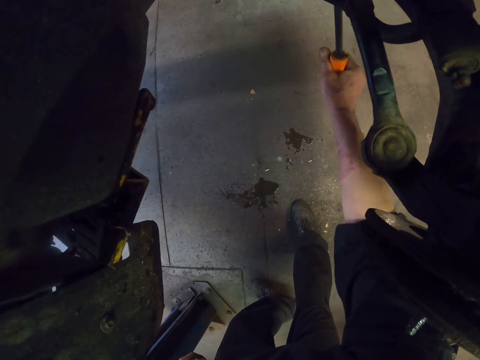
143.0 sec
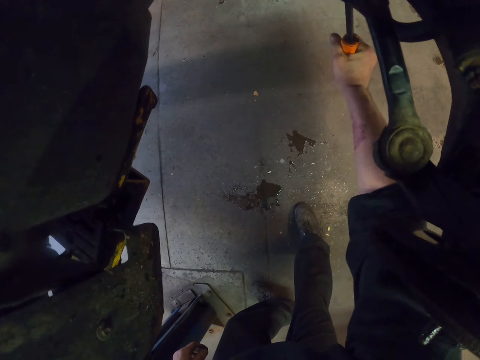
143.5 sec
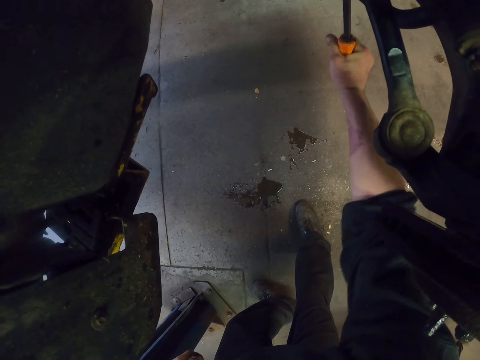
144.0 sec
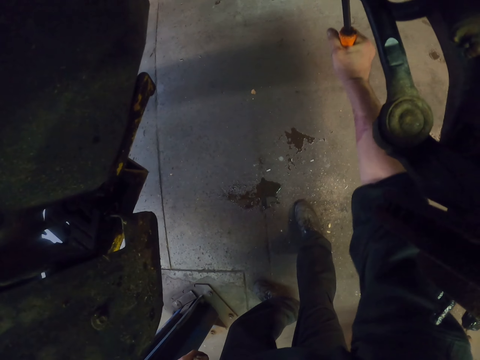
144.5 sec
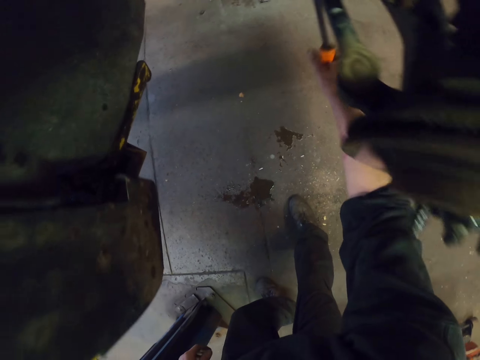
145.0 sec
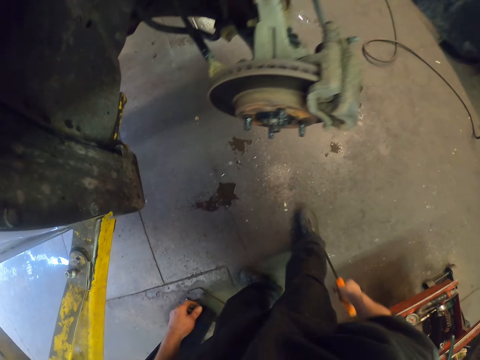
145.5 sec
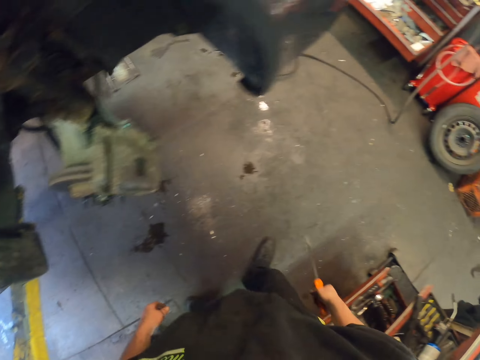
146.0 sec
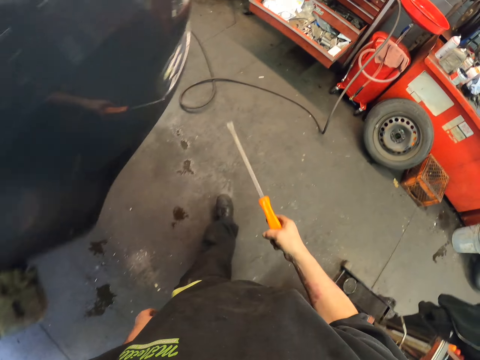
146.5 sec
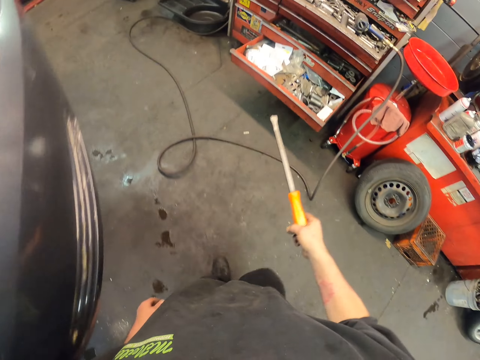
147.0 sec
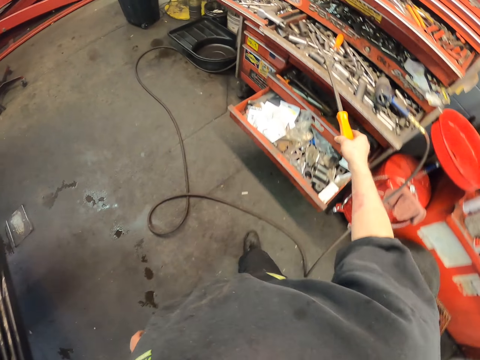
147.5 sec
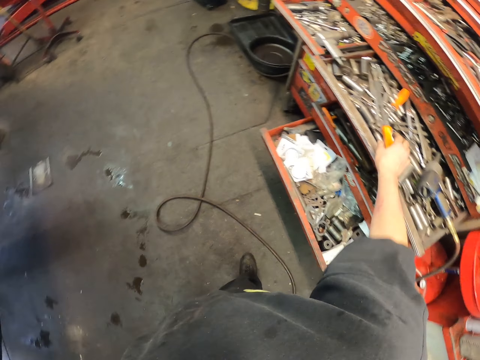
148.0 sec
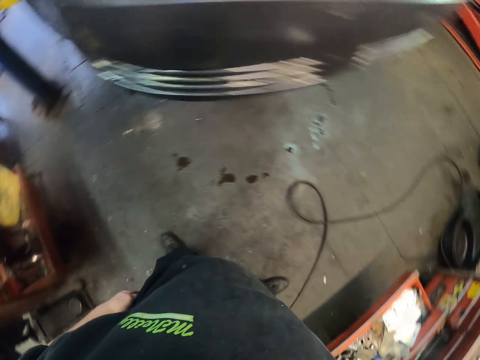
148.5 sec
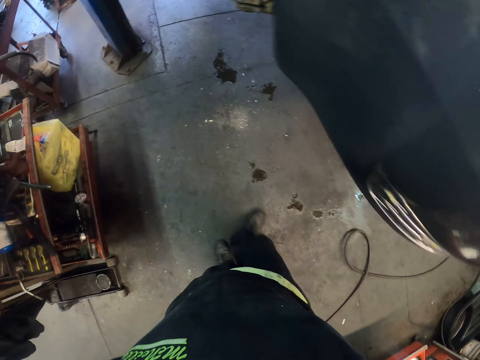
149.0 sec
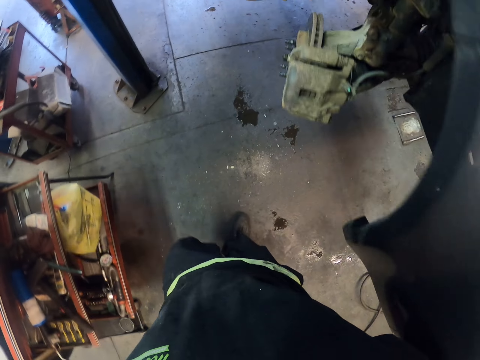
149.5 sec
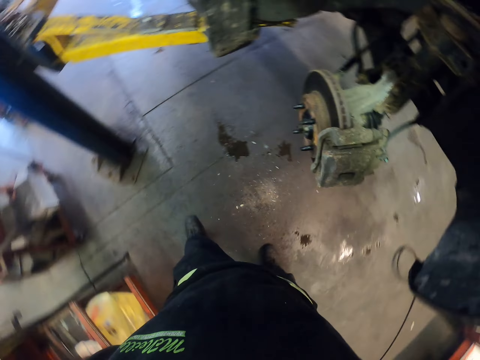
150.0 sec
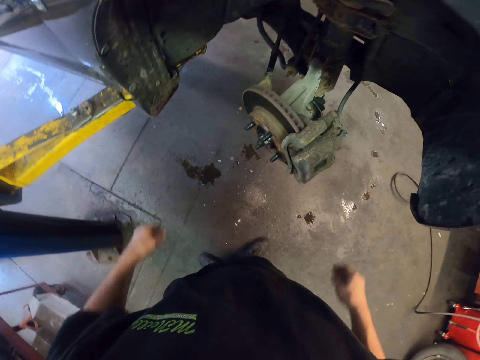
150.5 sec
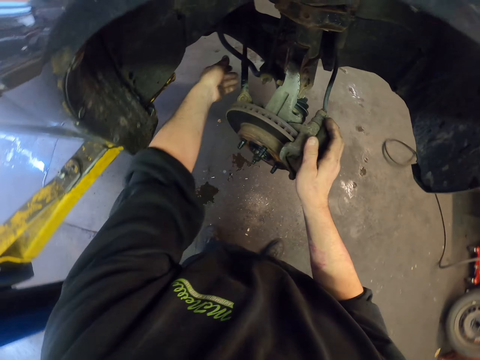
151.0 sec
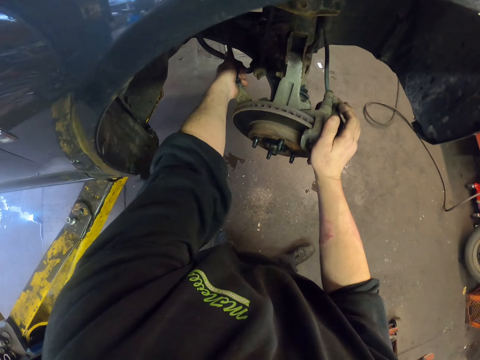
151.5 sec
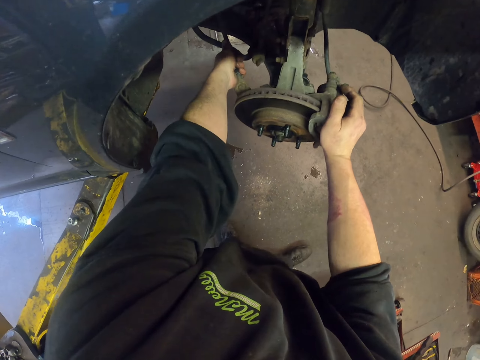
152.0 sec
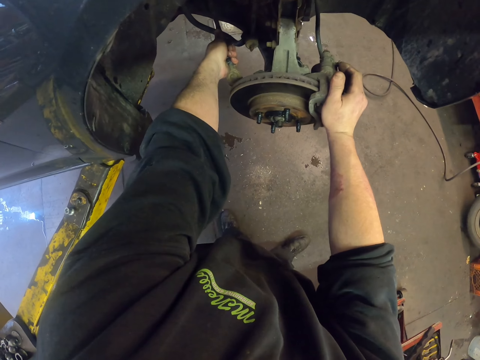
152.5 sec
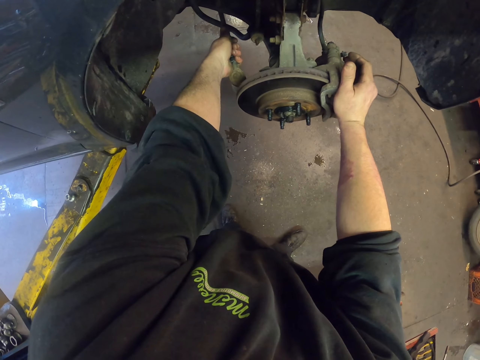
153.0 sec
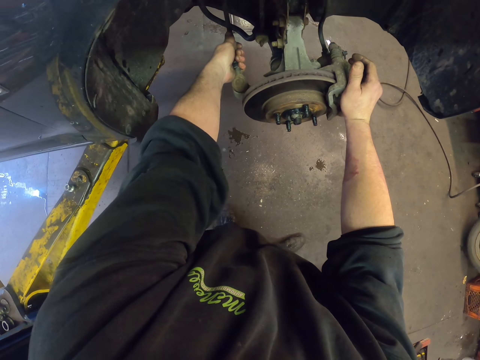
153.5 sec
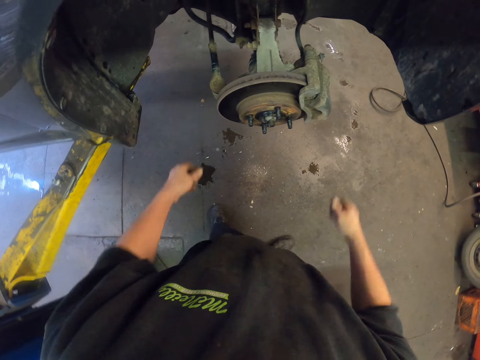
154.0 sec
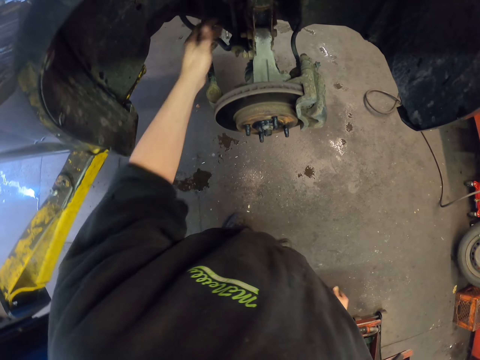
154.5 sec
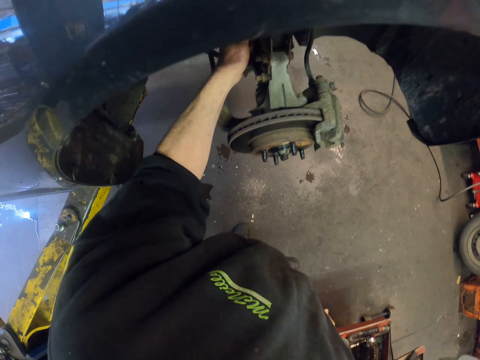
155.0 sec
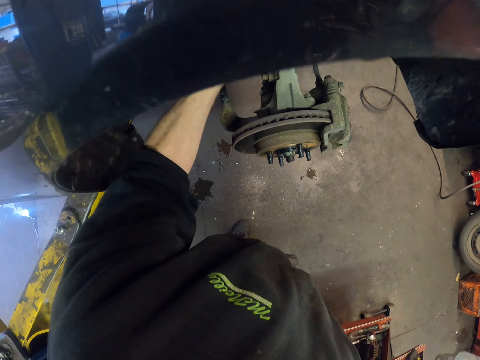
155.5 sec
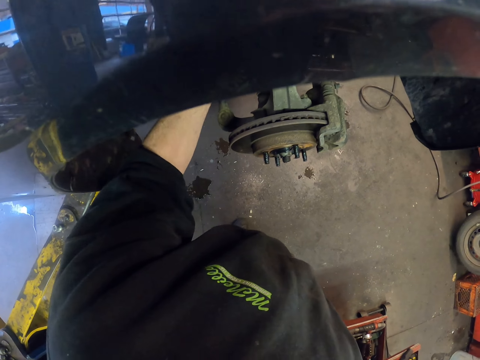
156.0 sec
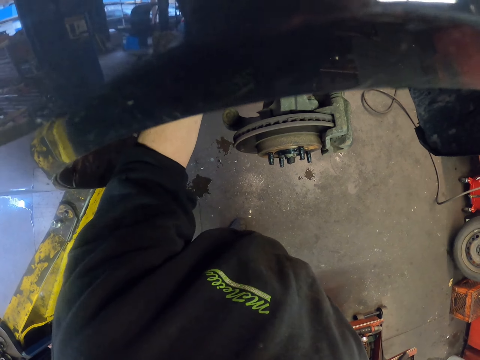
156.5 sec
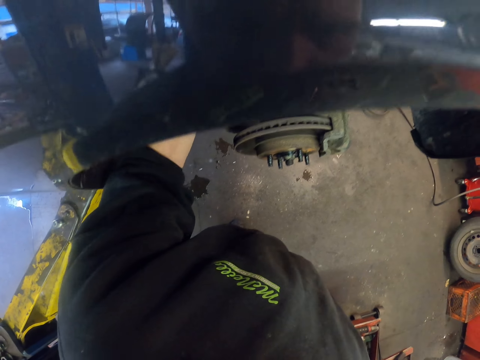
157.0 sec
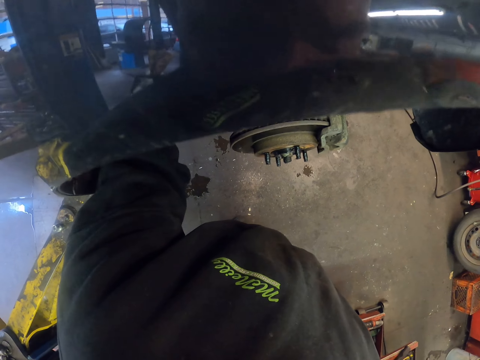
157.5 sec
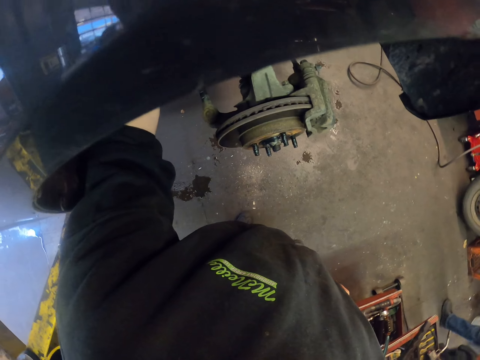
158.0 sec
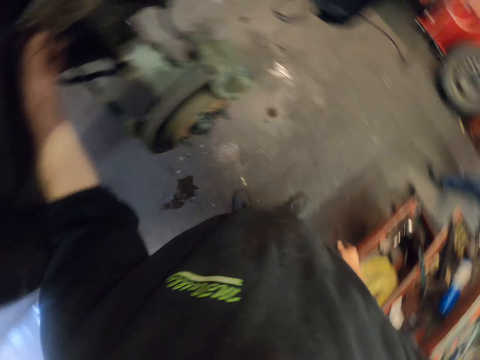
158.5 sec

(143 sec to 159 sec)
The camera wearer walks towards the tool box. They drop the screwdriver in the tool box. They adjust a pipe on the car body. They touch something.

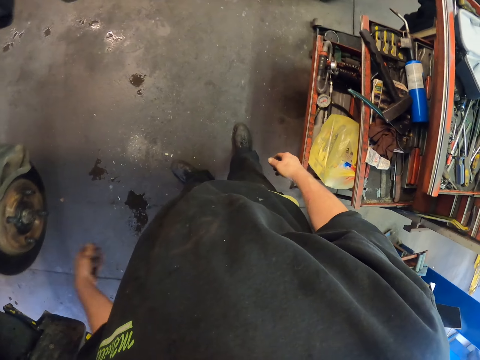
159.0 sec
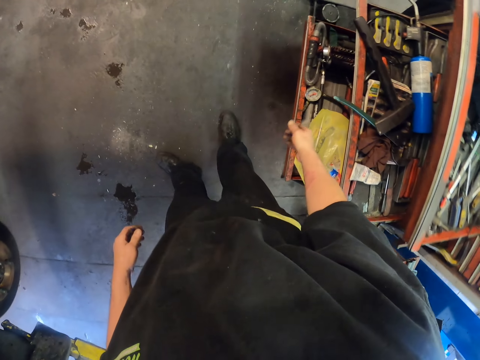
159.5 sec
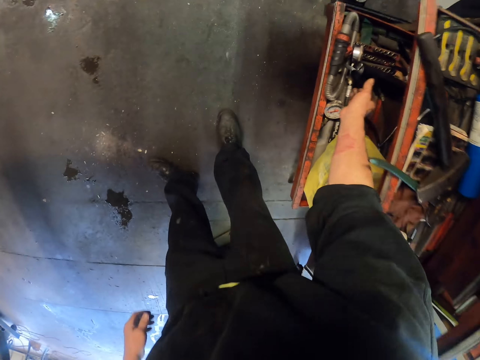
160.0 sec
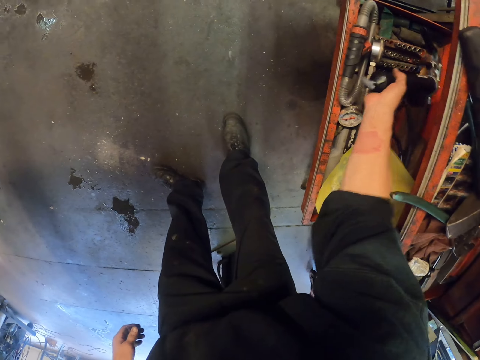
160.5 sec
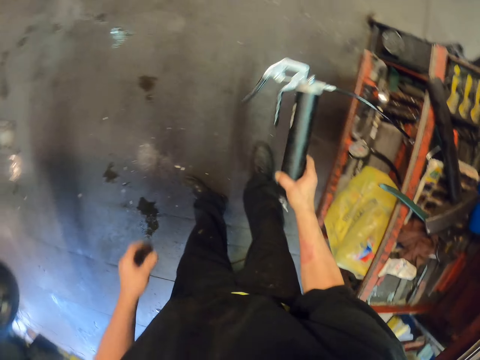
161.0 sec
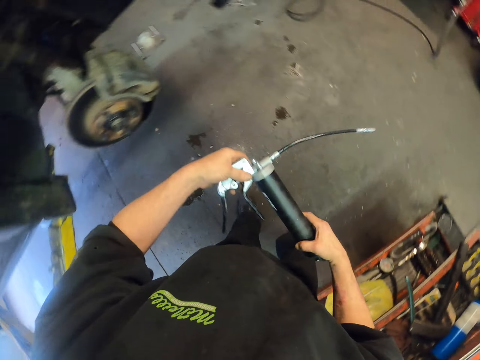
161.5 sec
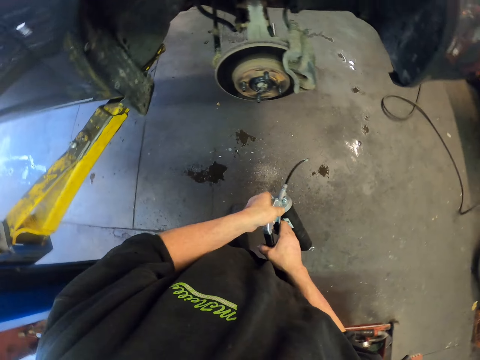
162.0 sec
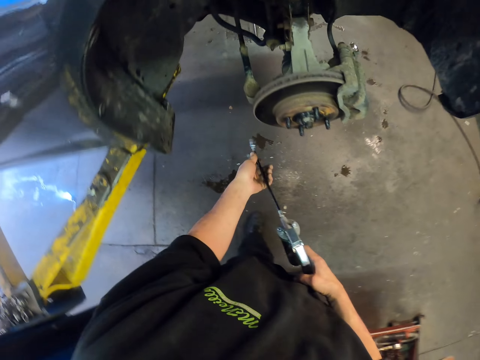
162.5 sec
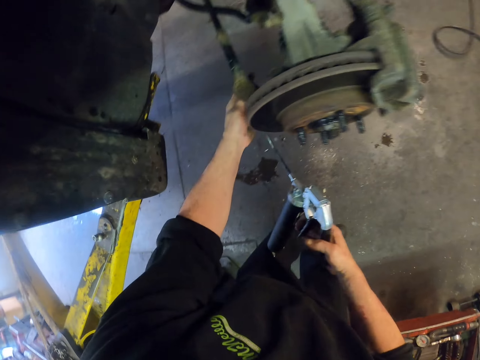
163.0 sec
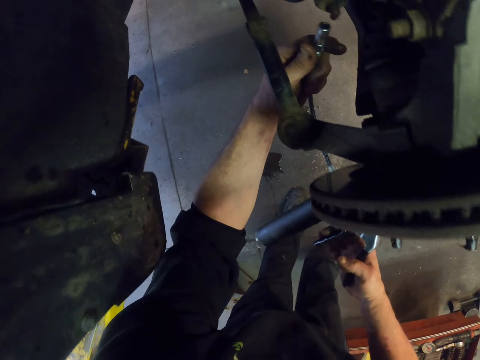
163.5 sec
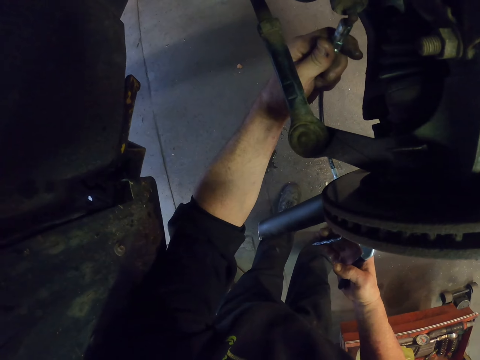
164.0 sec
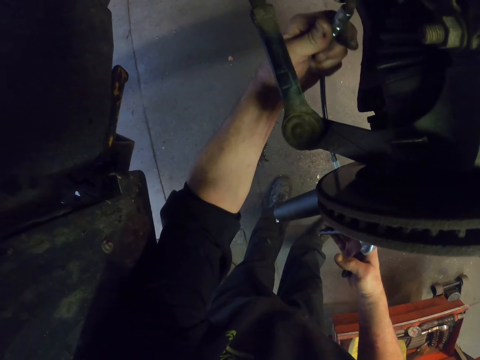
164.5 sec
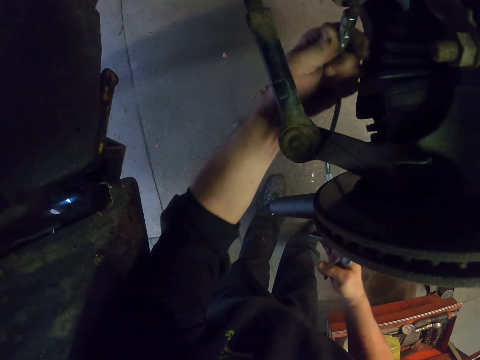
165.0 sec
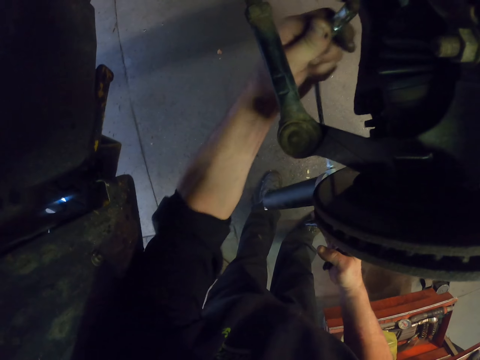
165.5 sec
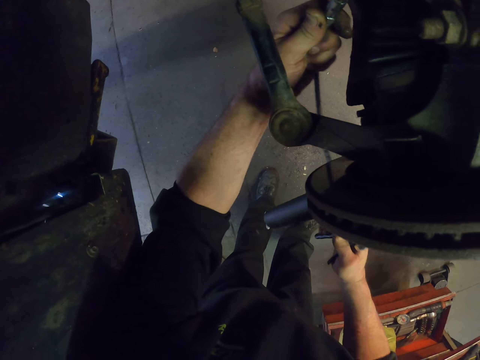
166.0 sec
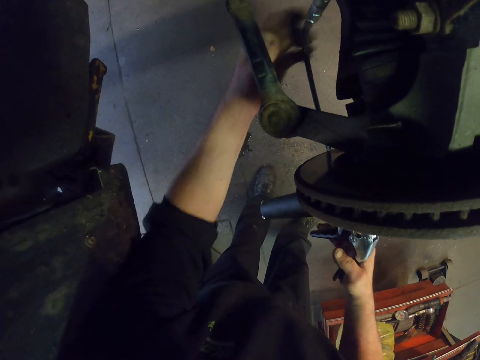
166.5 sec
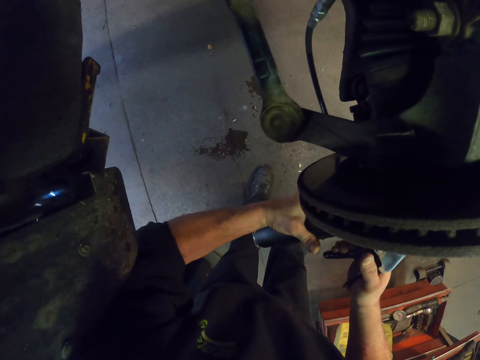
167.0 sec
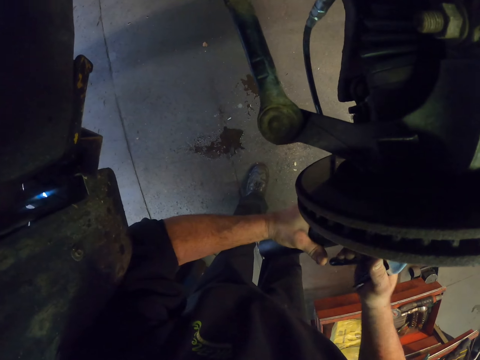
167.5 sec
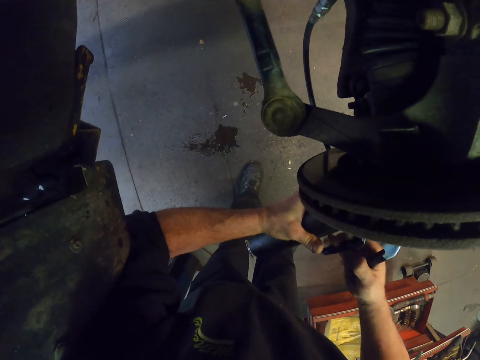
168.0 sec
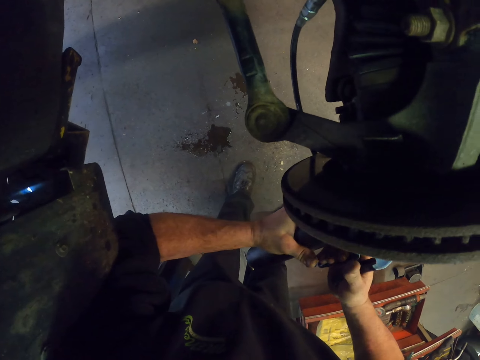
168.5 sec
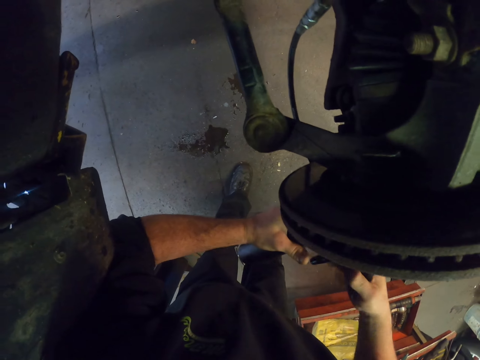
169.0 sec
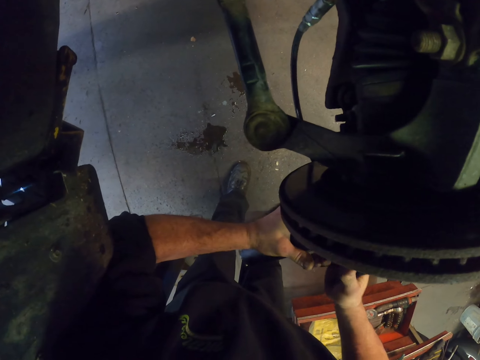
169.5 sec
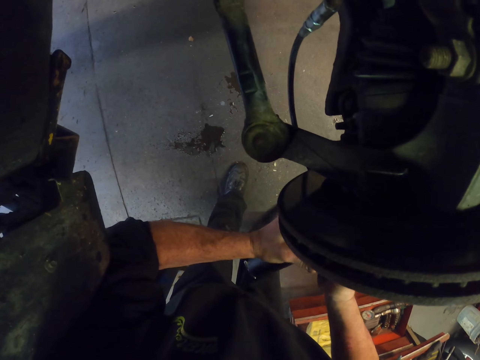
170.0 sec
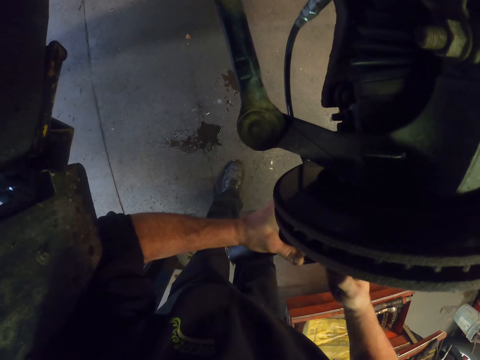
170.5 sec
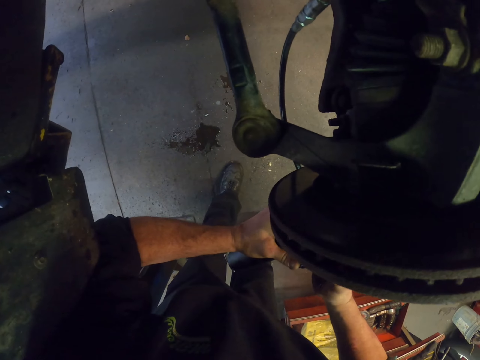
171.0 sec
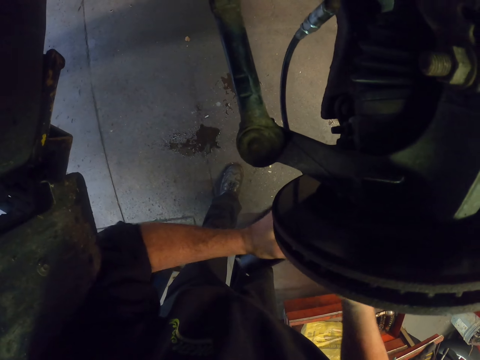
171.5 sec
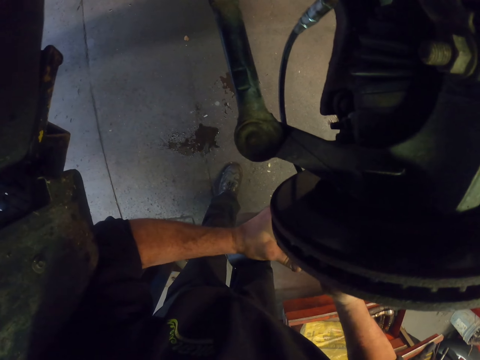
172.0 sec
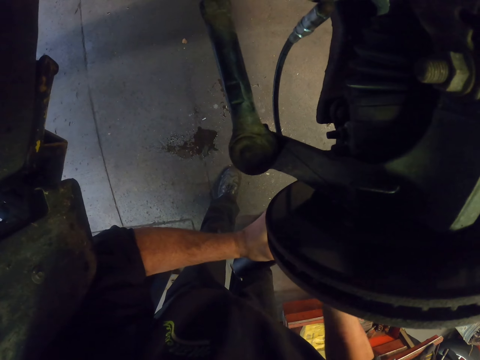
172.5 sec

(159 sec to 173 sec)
The camera wearer picks up a hand pump from the tool box. They fix the hand pump on the car body. They press the hand pump.
